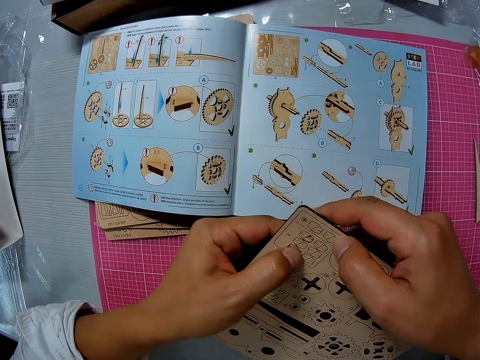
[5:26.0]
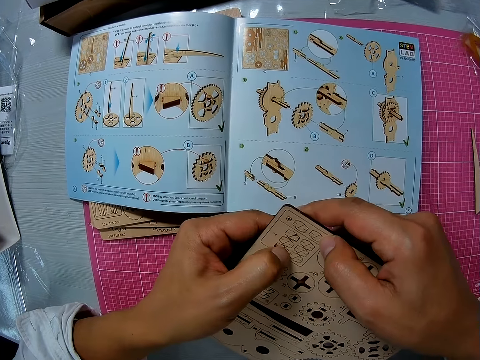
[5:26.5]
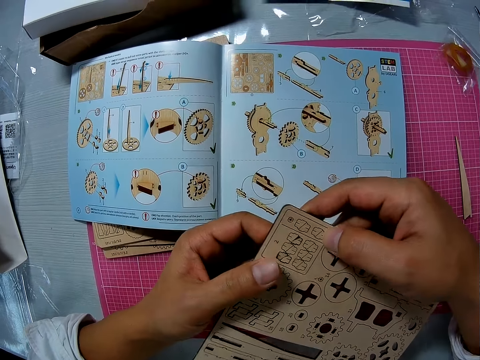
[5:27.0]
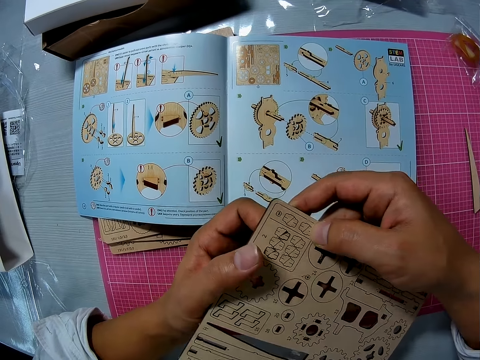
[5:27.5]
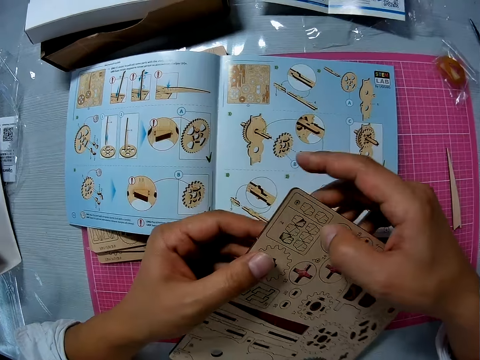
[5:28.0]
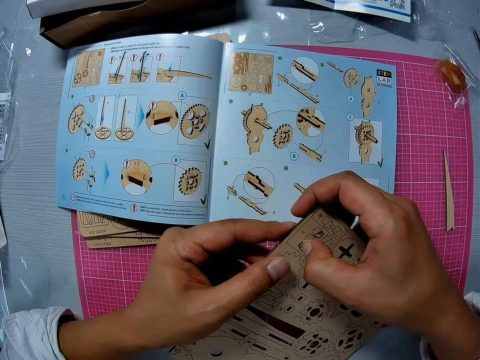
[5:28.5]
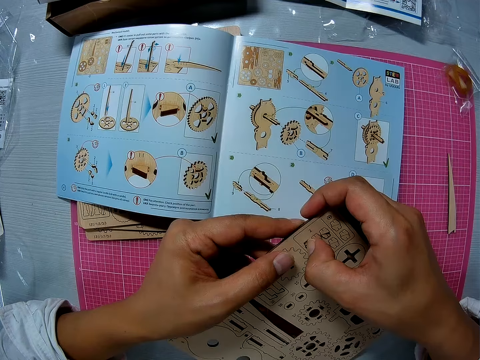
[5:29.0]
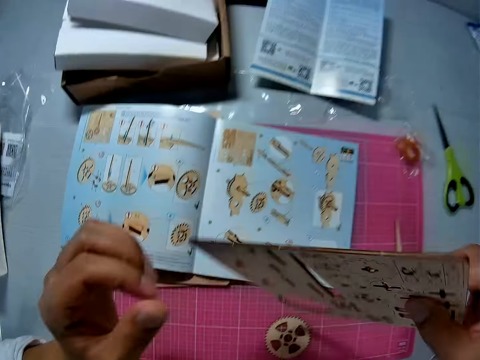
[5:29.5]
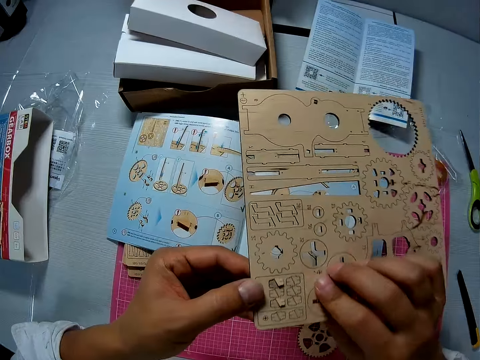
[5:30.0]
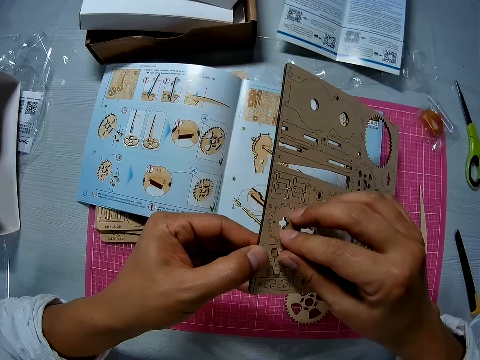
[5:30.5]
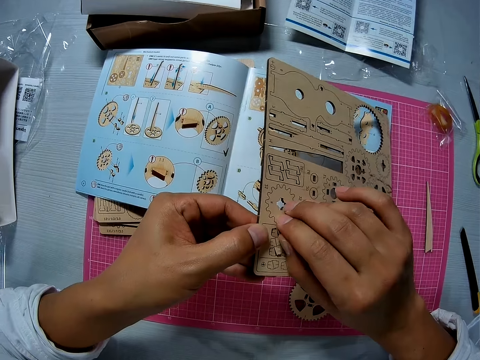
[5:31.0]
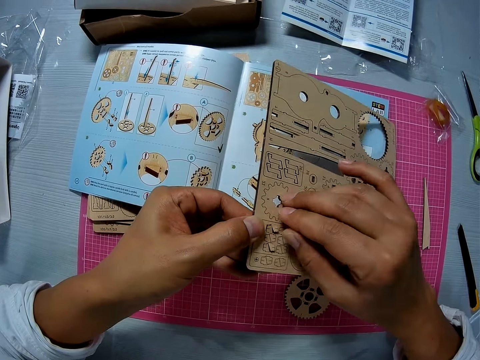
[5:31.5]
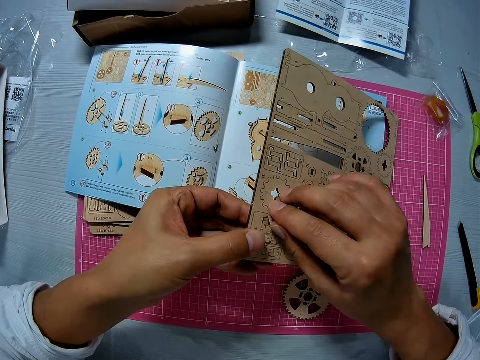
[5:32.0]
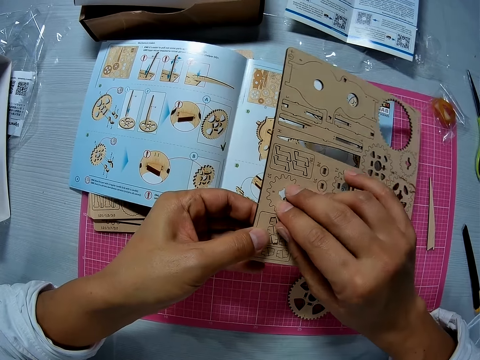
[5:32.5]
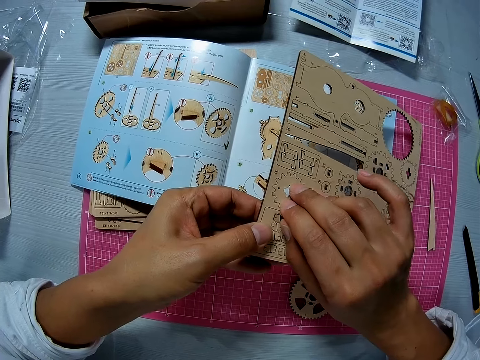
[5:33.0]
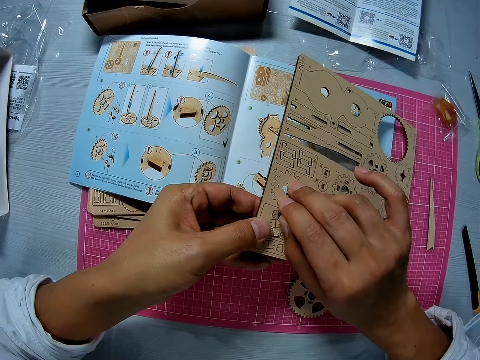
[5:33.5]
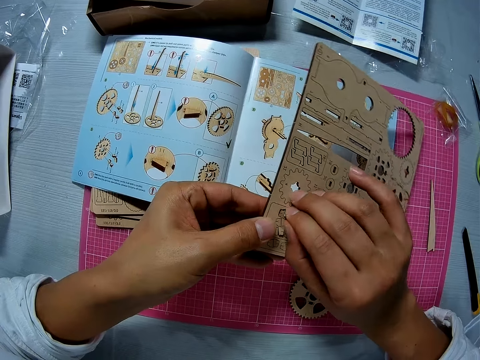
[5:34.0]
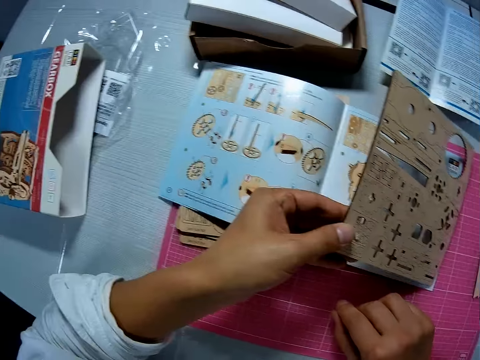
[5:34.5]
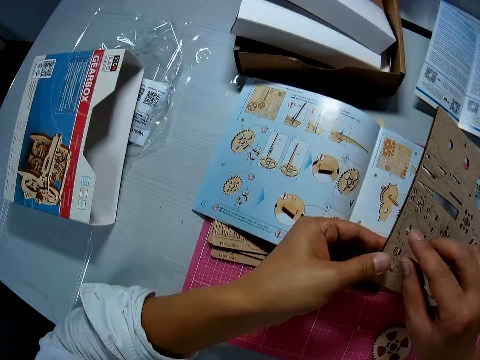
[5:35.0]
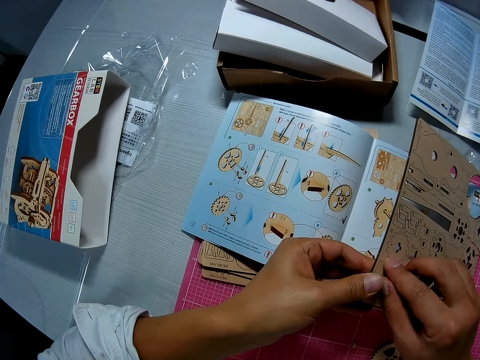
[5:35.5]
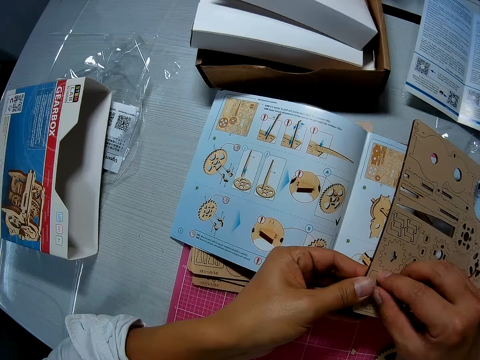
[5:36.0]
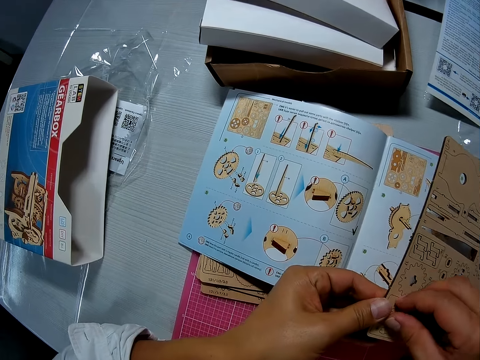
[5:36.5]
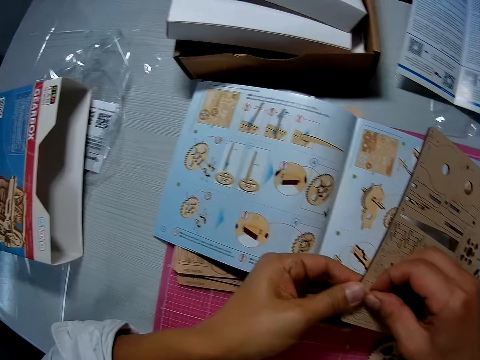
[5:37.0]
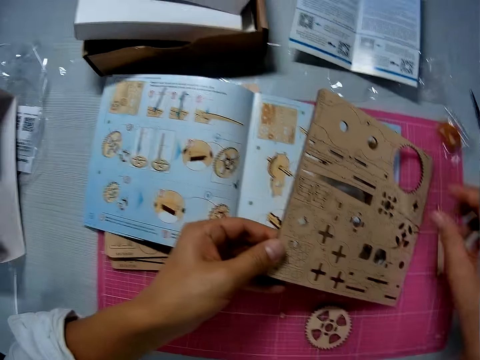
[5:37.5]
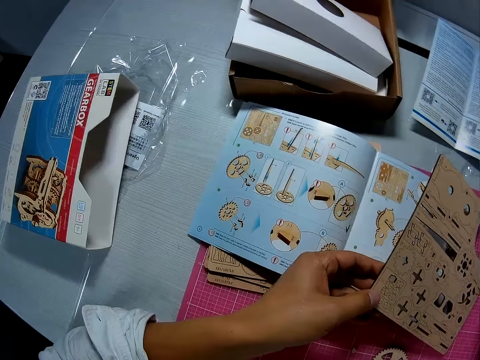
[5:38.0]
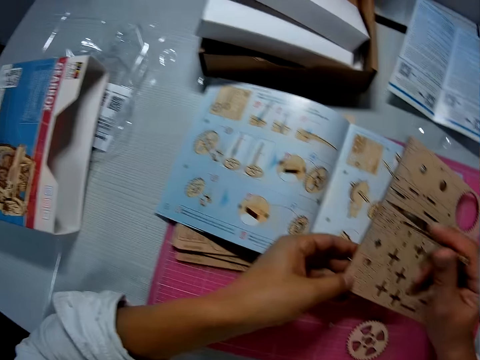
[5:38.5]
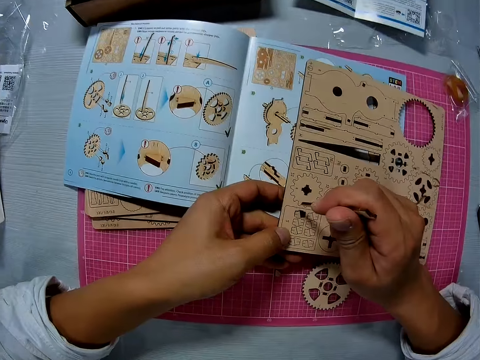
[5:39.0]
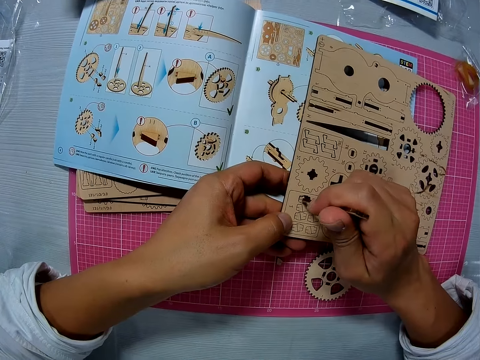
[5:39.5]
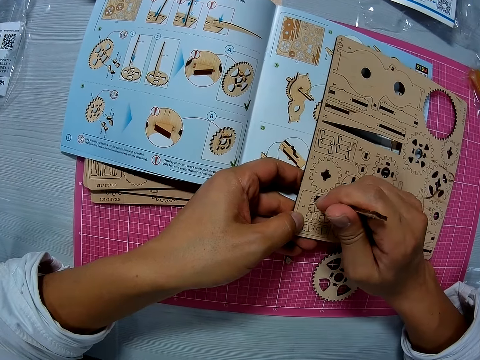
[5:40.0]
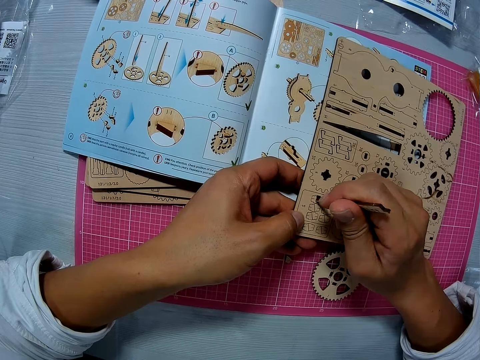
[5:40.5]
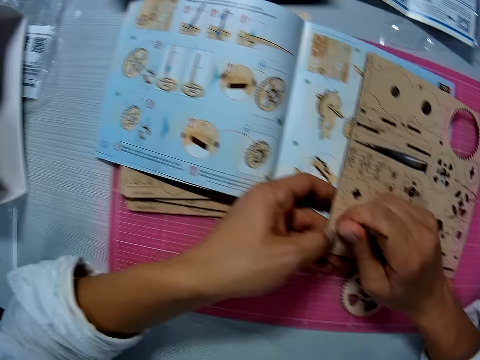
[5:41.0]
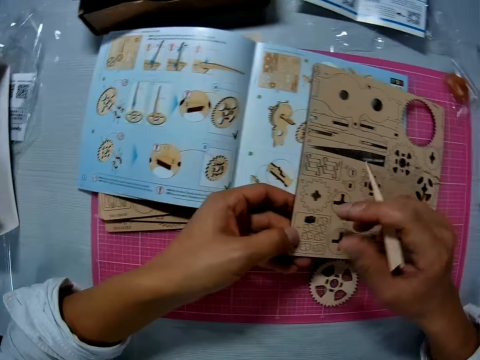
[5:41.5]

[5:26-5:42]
The camera wearer looks at the laser cut wood craft kit. They press the wooden piece on the laser cut wood craft kit. They flip the laser cut wood craft kit. They look at the laser cut wood craft kit. They remove the wooden piece, put the wooden piece on the table, and hold the wooden piece. They pick up wood. They hold the wooden stick. They press the wooden piece with the wooden stick.

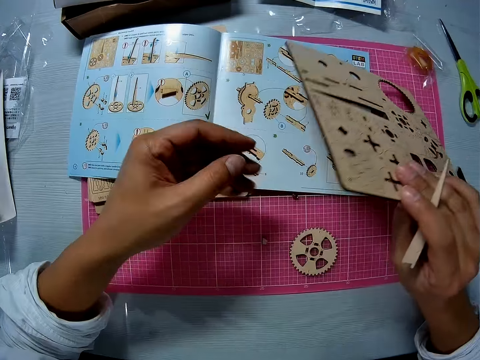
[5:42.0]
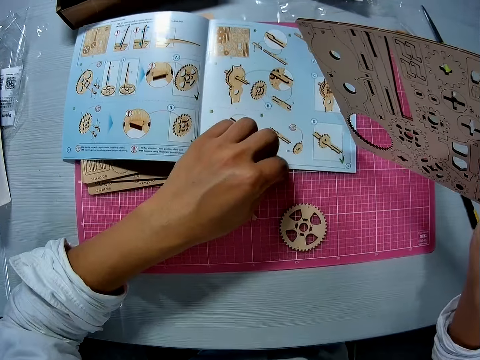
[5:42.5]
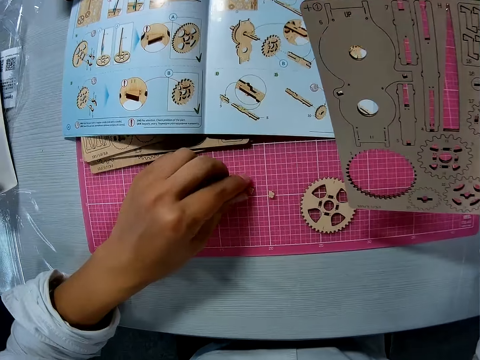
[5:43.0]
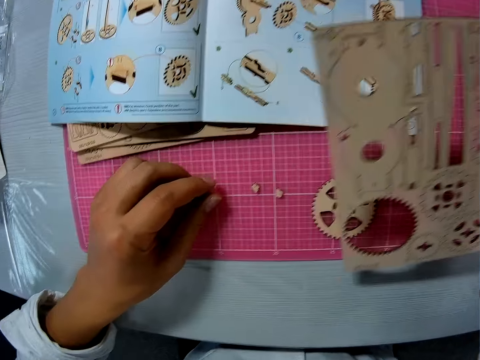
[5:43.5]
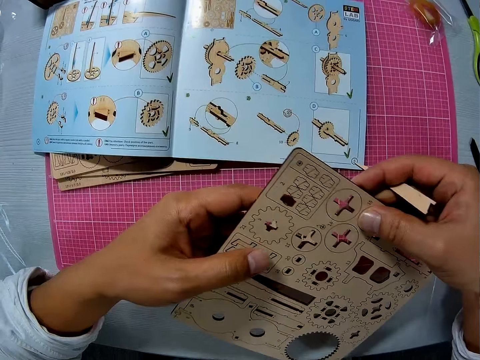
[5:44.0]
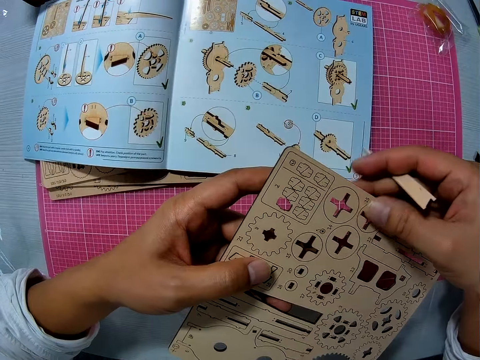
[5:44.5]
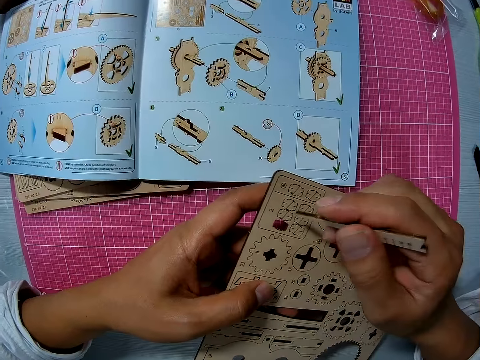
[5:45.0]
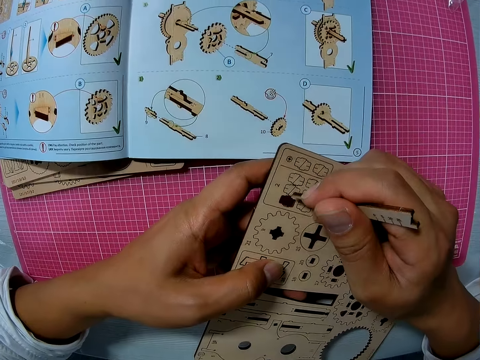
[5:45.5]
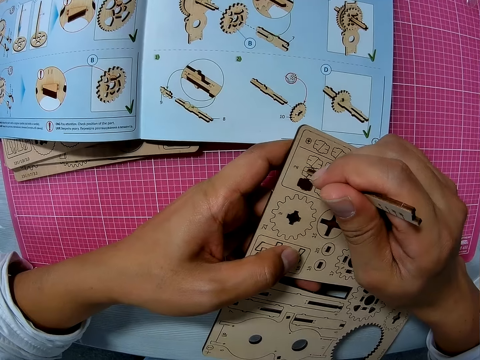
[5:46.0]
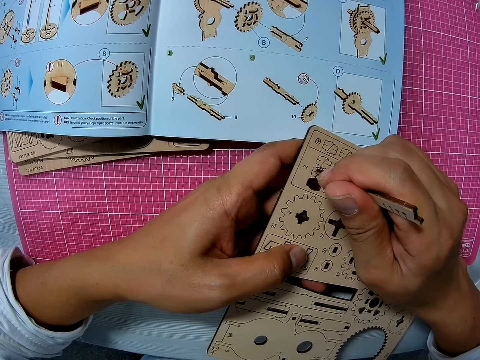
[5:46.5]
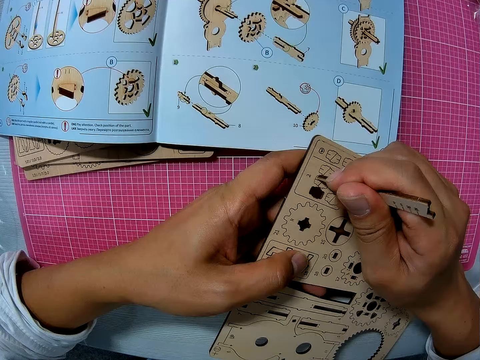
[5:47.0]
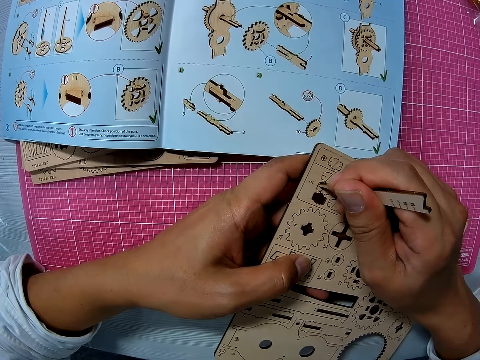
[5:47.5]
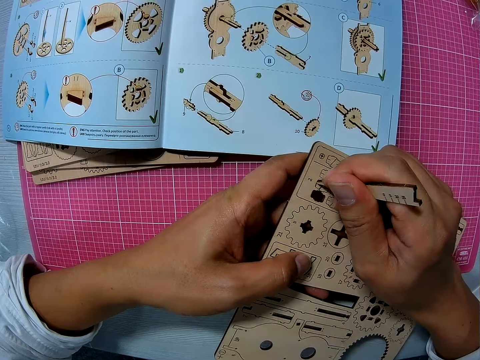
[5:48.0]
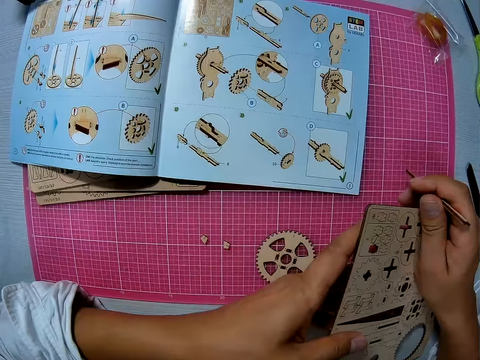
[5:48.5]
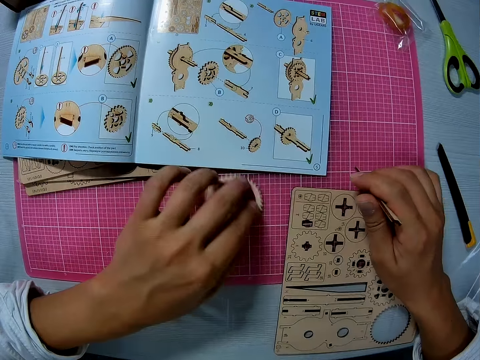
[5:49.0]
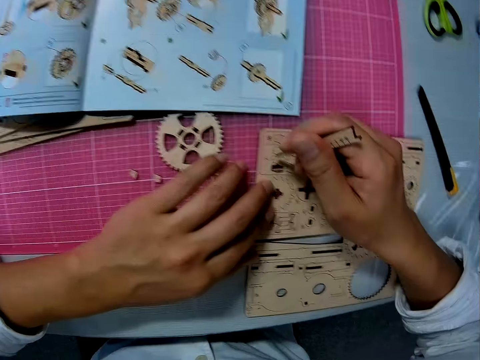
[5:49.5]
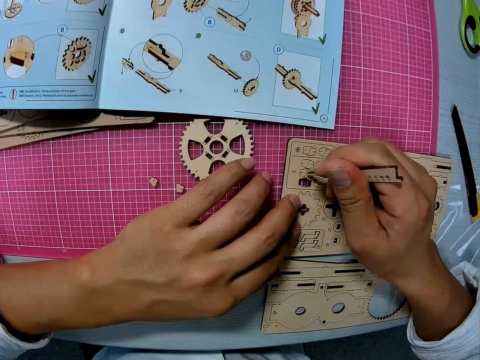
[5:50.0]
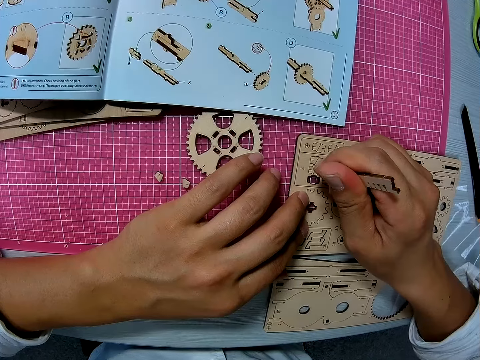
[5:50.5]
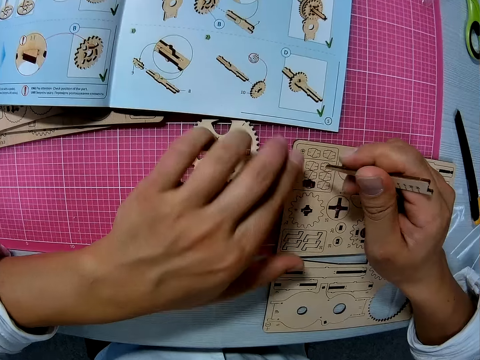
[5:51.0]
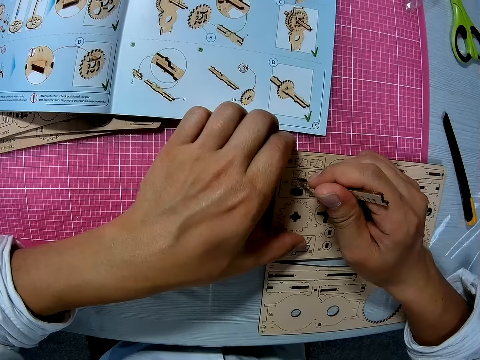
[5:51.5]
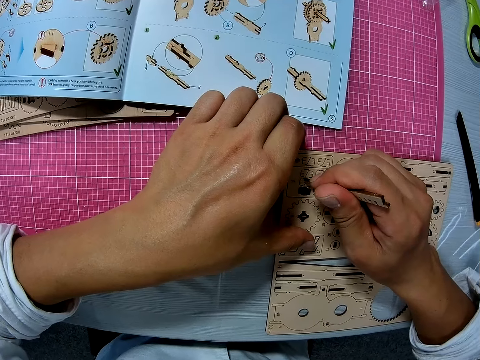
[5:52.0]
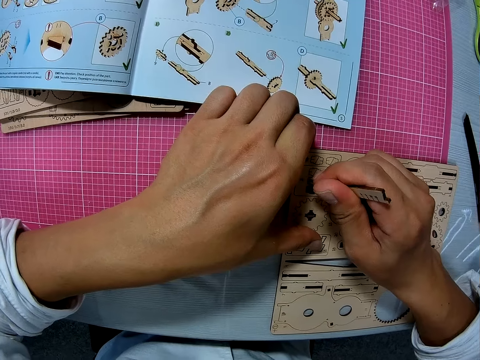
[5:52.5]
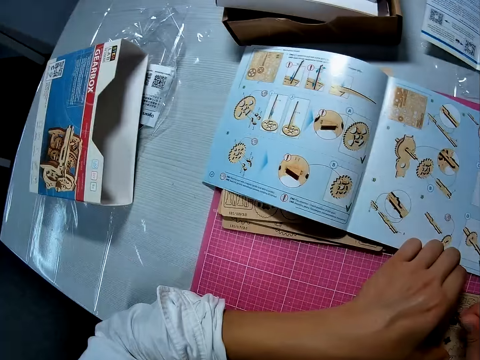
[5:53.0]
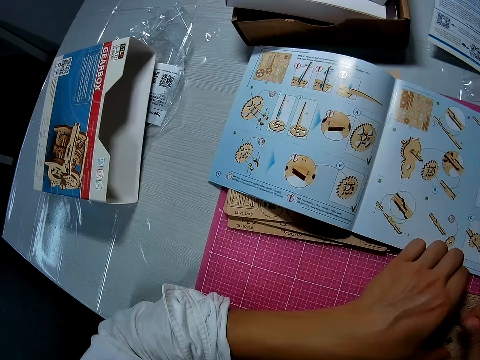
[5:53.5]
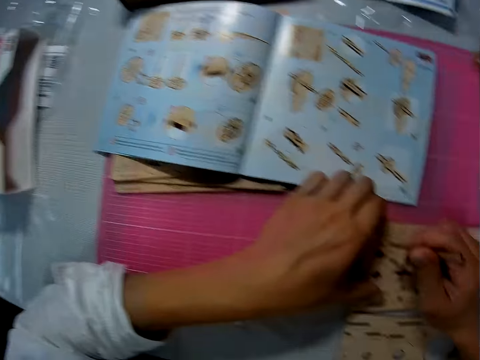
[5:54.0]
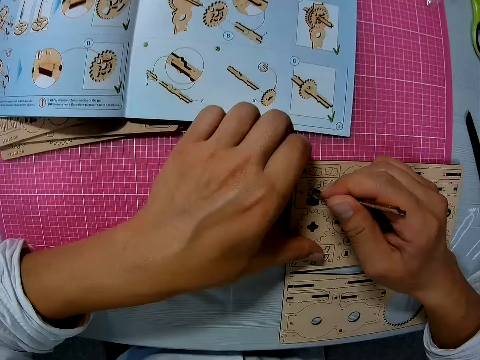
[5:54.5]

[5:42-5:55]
The camera wearer holds the laser cut wood craft kit with one hand. They pick up the wooden piece, lift the wooden piece, and put down the wooden piece. They hold the laser cut wood craft kit with both hands. They hold the laser cut wood craft kit with one hand. They press the wooden piece with the wooden stick. They press another wooden piece with the wooden stick. They hold the laser cut wood craft kit with the other hand. They move the wood gear model on the table. They put down the laser cut wood craft kit and hold down the laser cut wood craft kit. They press the wooden piece with the wooden stick. They hold the laser cut wood craft kit. They look at the book.
